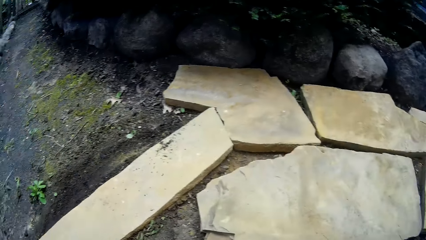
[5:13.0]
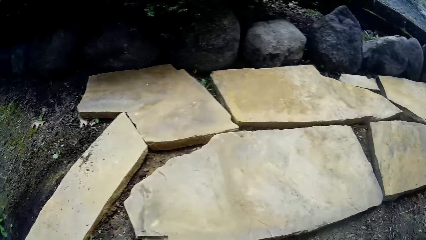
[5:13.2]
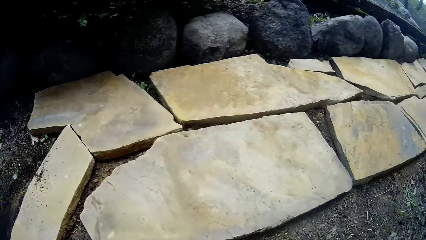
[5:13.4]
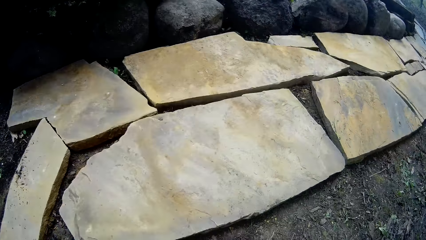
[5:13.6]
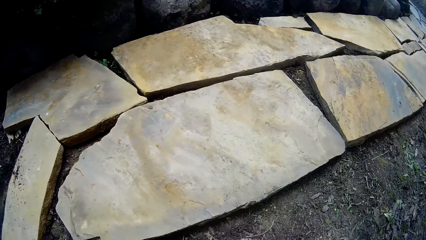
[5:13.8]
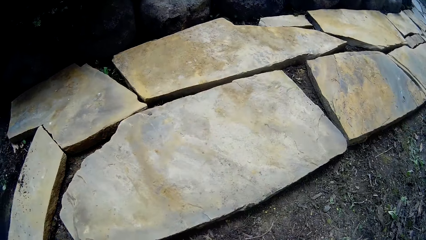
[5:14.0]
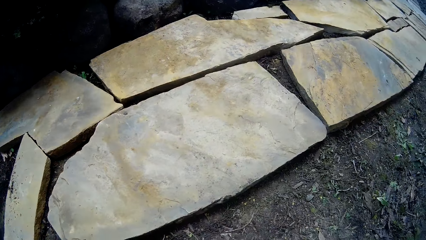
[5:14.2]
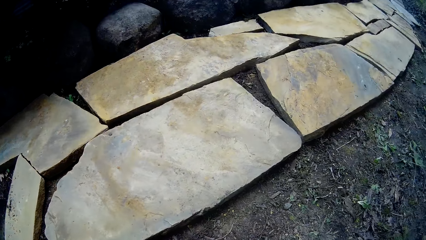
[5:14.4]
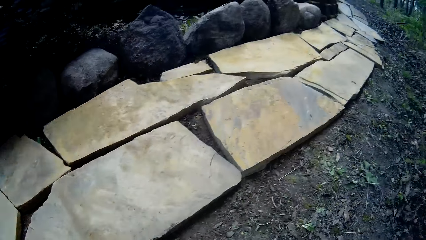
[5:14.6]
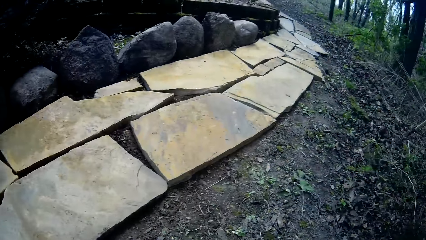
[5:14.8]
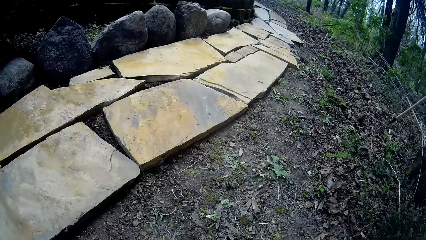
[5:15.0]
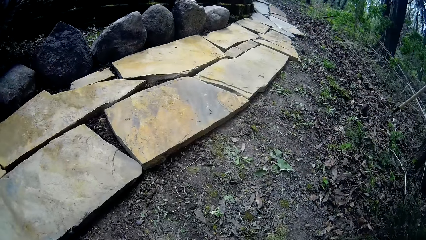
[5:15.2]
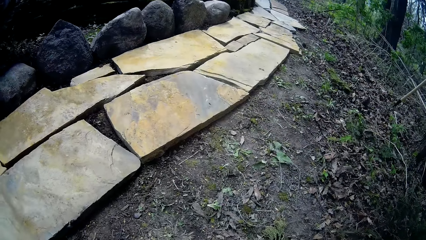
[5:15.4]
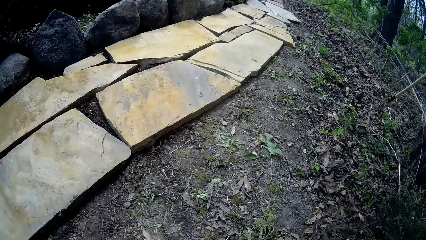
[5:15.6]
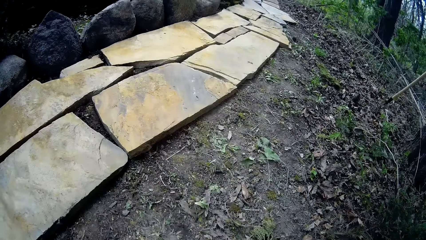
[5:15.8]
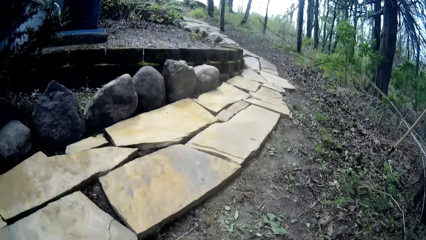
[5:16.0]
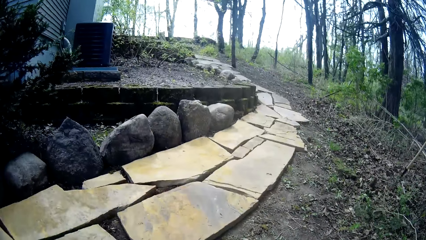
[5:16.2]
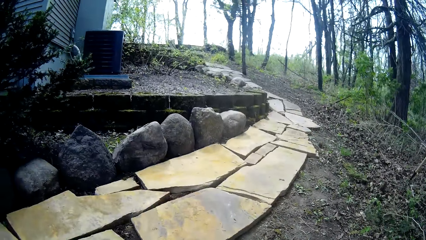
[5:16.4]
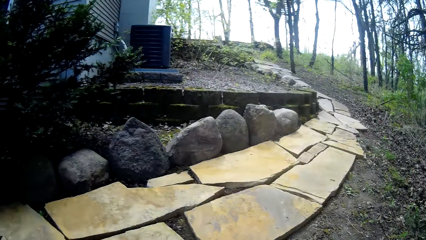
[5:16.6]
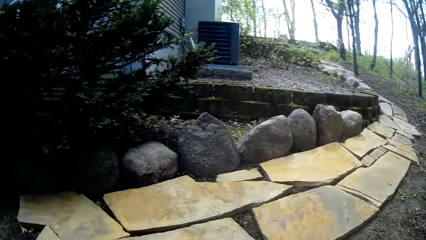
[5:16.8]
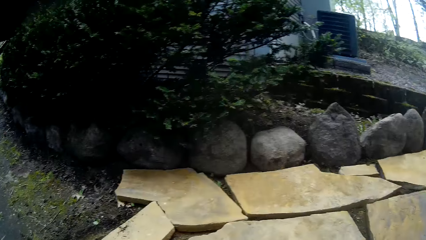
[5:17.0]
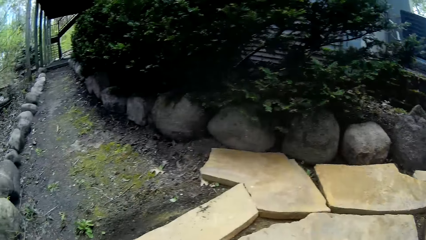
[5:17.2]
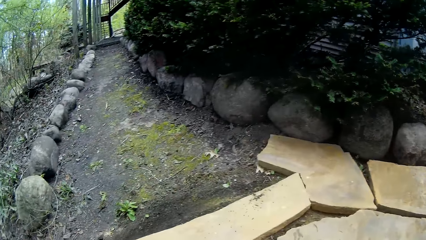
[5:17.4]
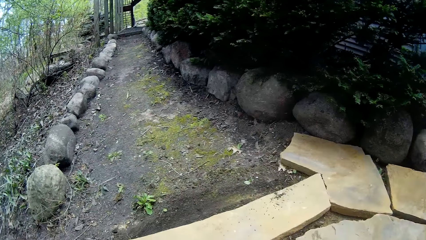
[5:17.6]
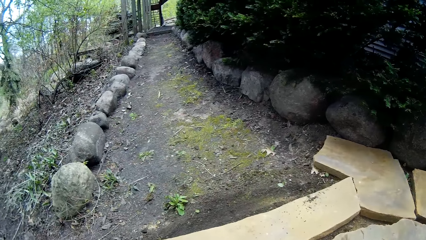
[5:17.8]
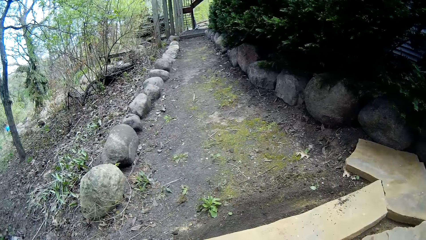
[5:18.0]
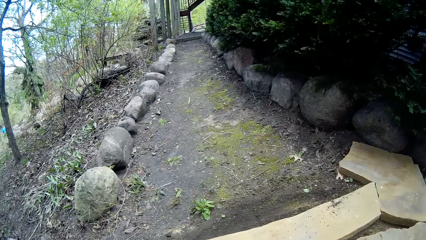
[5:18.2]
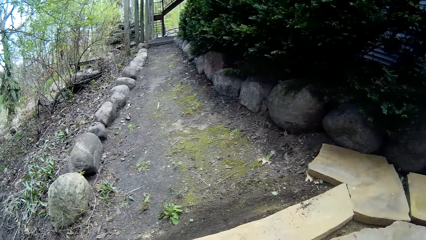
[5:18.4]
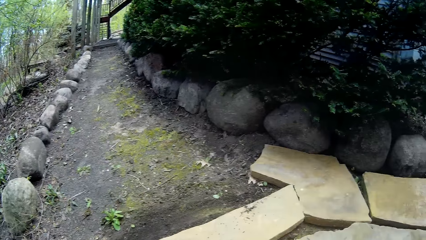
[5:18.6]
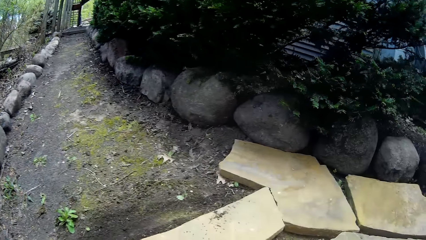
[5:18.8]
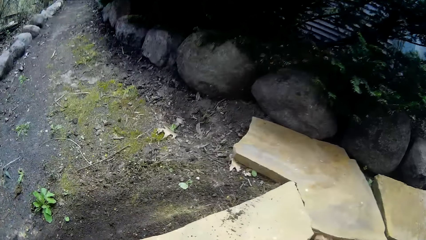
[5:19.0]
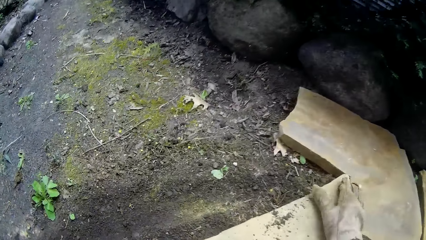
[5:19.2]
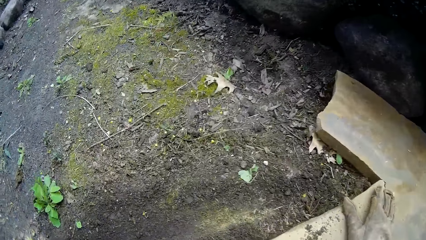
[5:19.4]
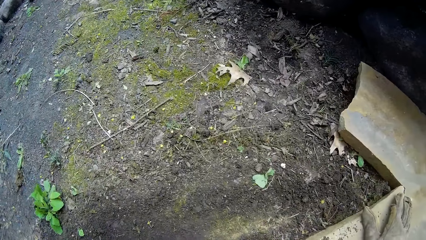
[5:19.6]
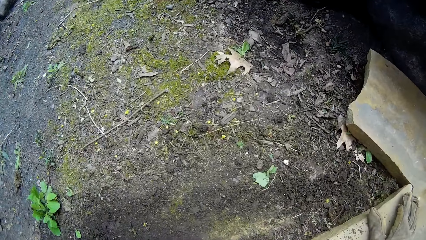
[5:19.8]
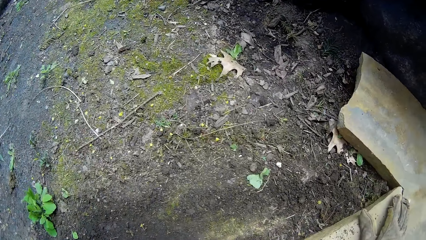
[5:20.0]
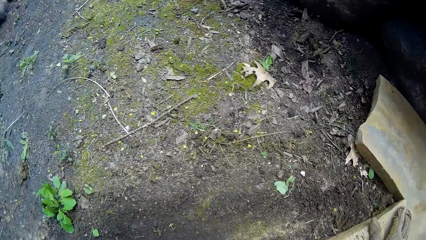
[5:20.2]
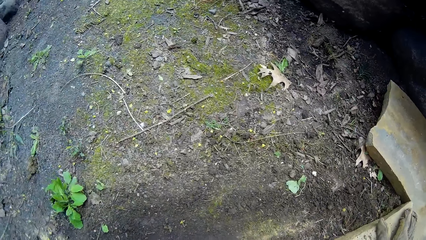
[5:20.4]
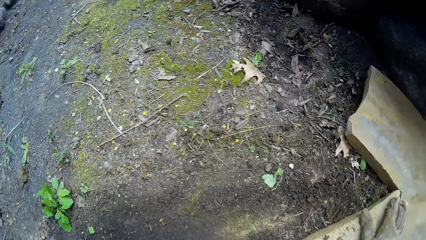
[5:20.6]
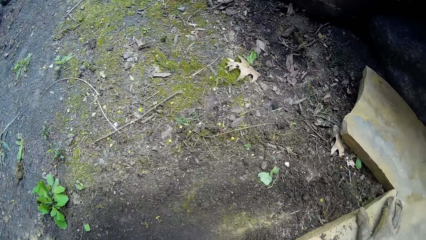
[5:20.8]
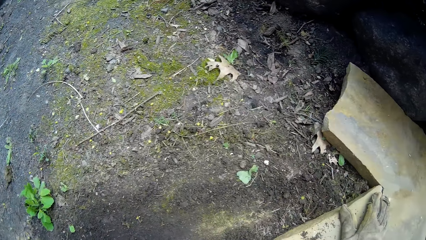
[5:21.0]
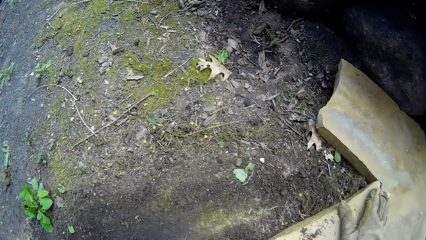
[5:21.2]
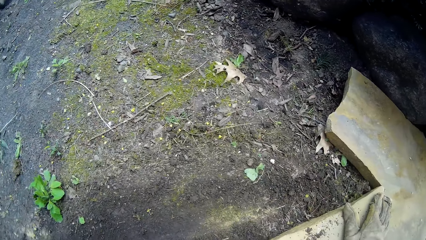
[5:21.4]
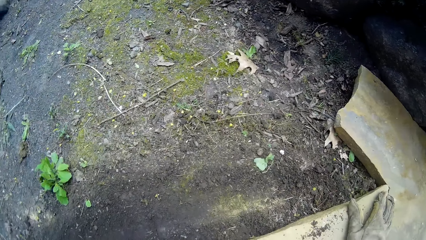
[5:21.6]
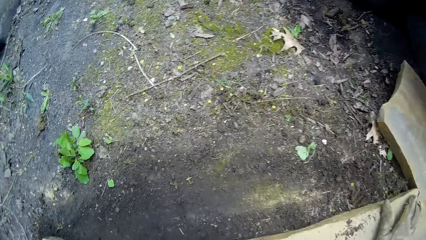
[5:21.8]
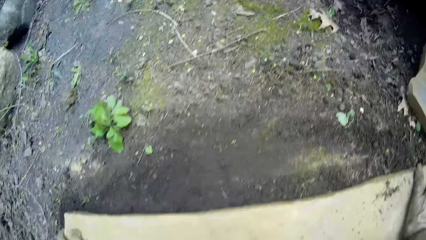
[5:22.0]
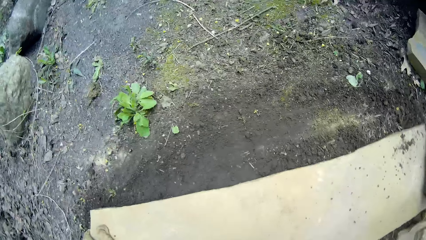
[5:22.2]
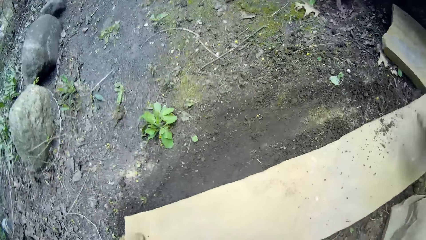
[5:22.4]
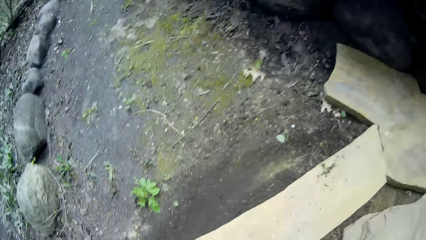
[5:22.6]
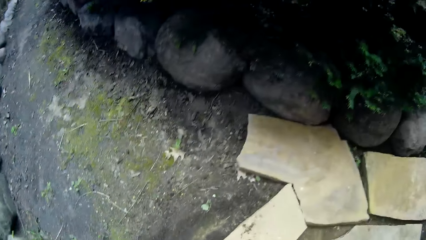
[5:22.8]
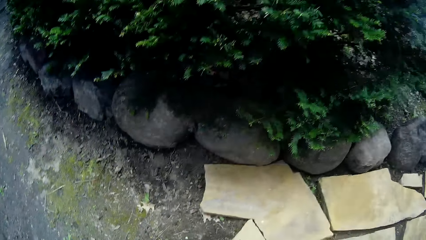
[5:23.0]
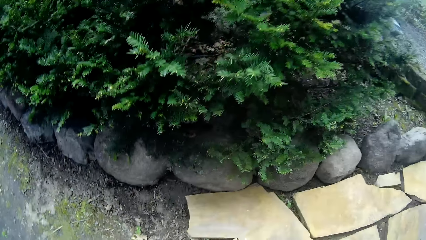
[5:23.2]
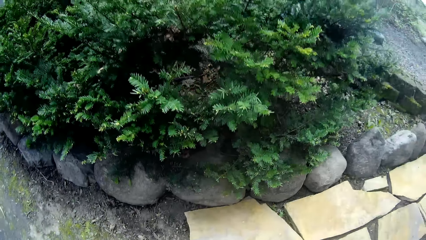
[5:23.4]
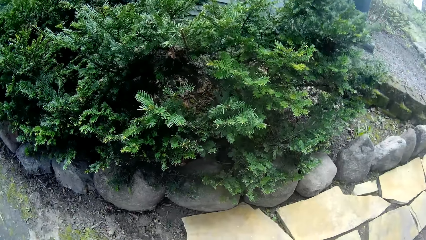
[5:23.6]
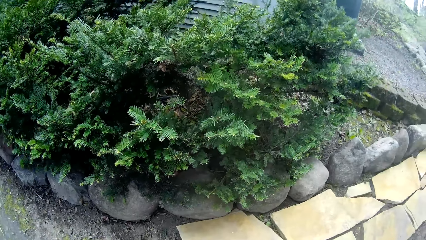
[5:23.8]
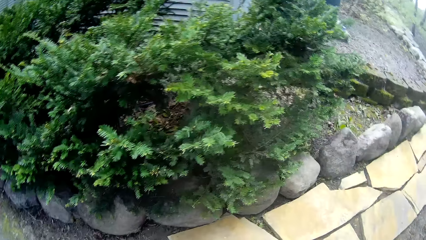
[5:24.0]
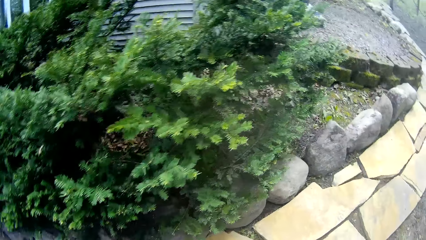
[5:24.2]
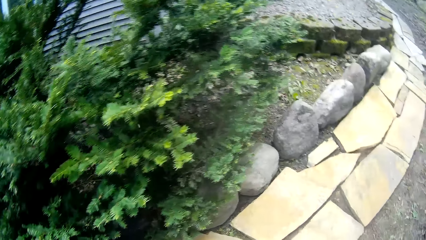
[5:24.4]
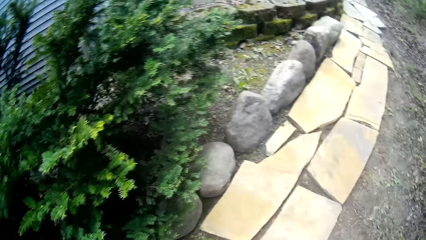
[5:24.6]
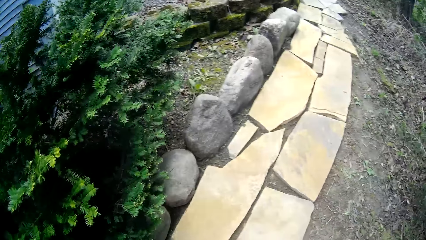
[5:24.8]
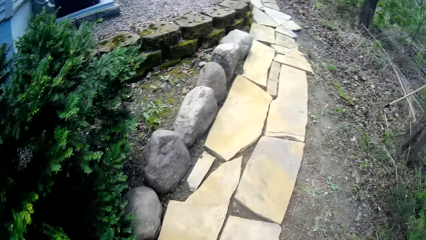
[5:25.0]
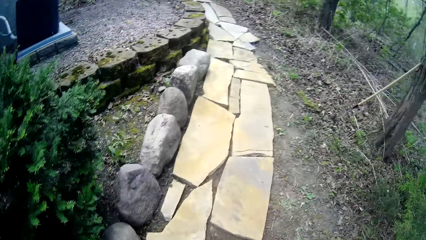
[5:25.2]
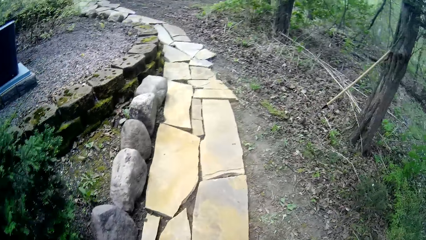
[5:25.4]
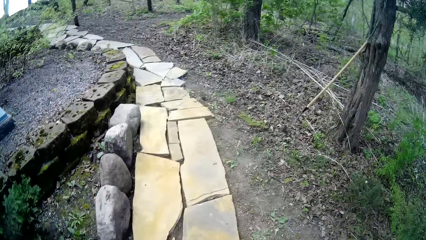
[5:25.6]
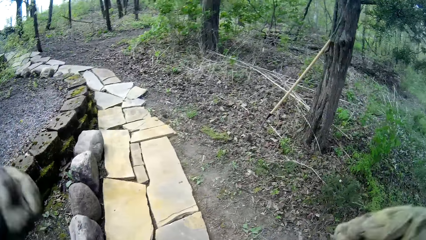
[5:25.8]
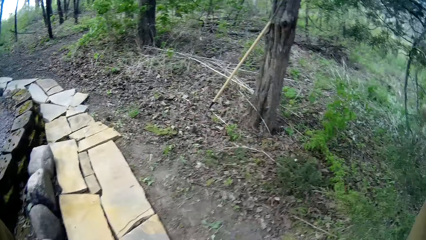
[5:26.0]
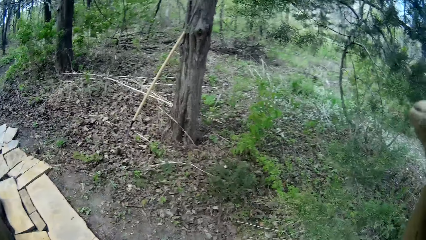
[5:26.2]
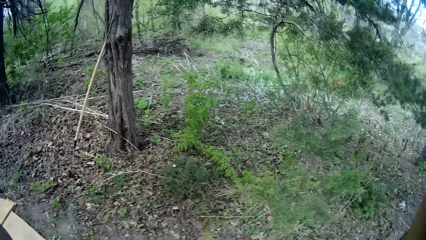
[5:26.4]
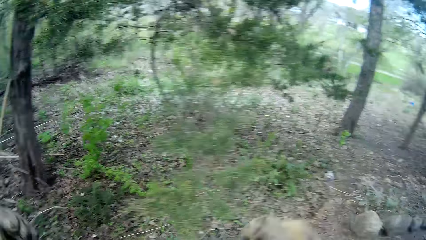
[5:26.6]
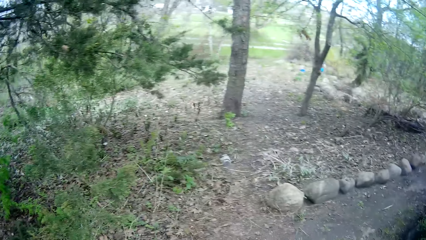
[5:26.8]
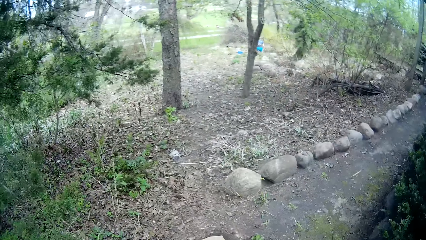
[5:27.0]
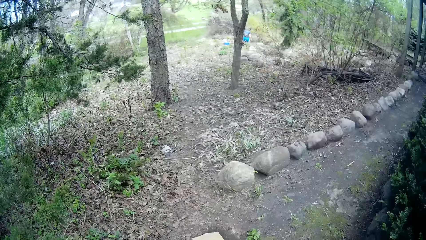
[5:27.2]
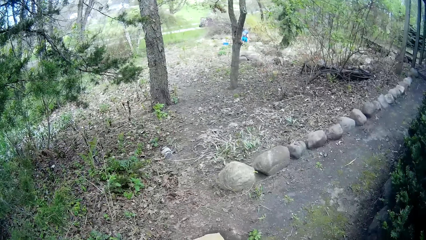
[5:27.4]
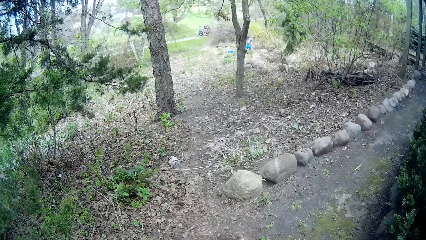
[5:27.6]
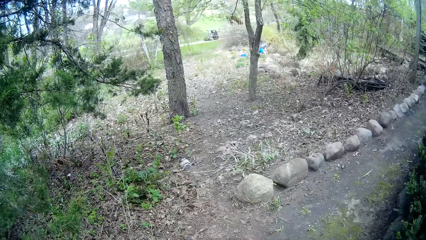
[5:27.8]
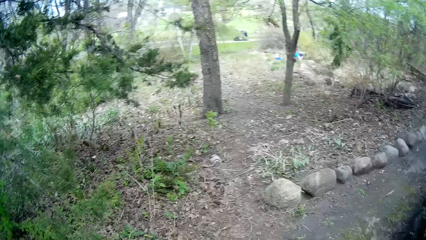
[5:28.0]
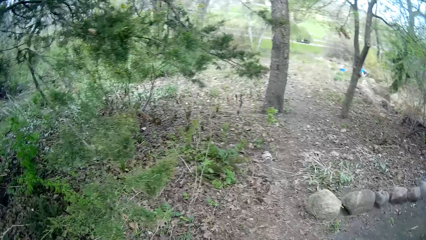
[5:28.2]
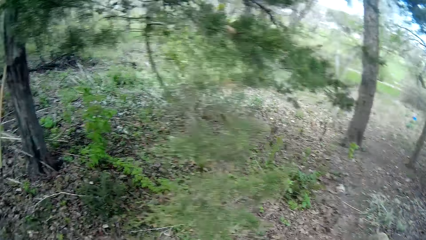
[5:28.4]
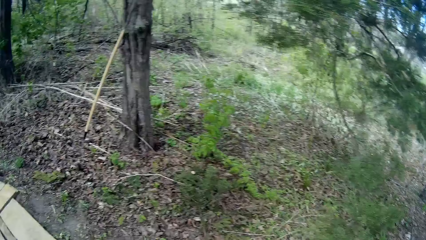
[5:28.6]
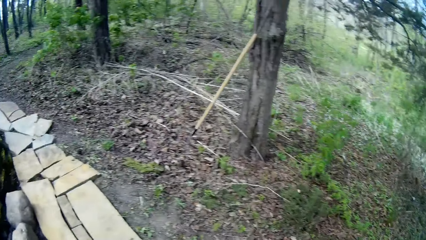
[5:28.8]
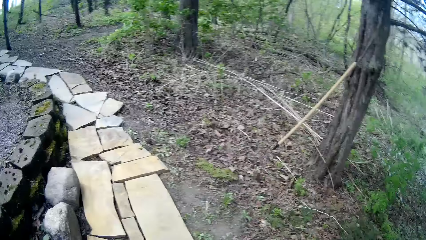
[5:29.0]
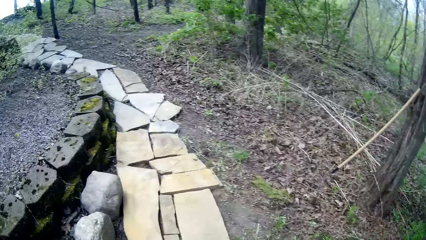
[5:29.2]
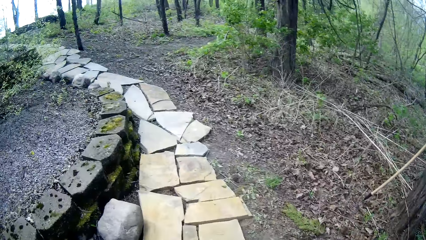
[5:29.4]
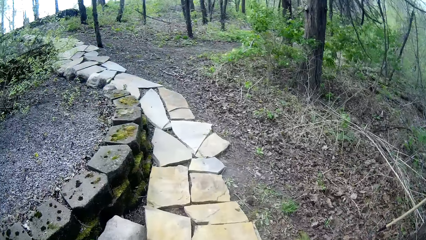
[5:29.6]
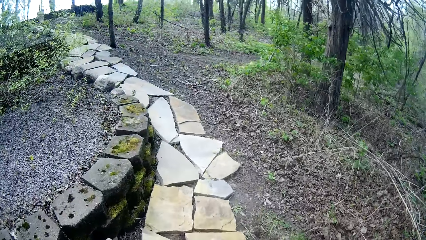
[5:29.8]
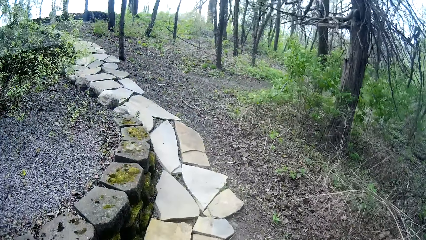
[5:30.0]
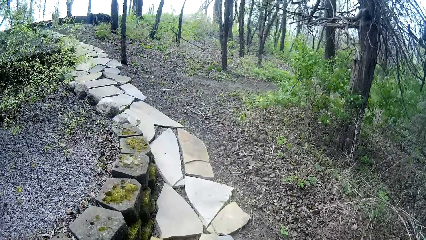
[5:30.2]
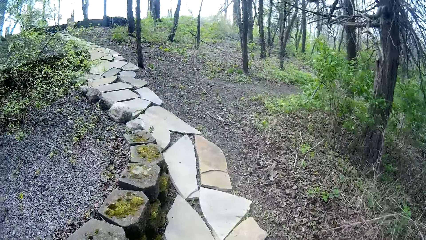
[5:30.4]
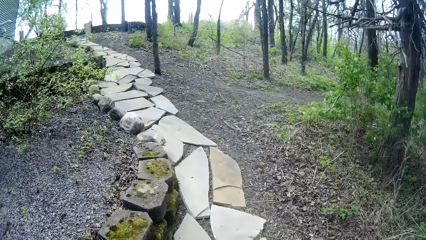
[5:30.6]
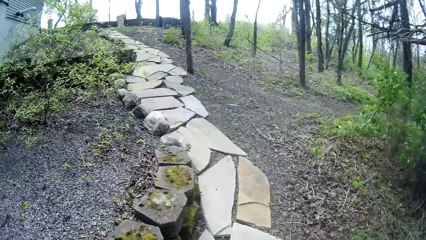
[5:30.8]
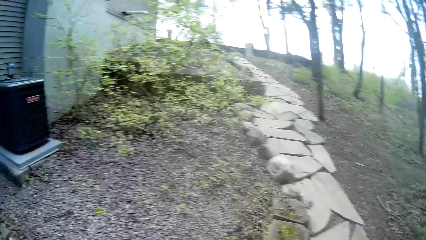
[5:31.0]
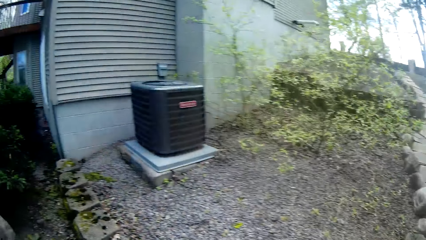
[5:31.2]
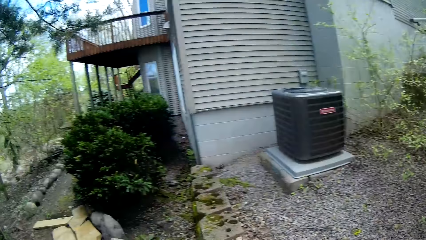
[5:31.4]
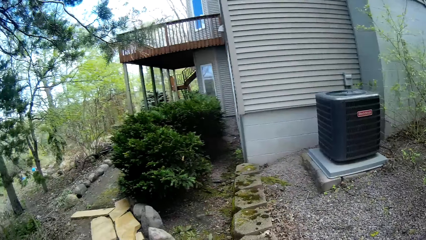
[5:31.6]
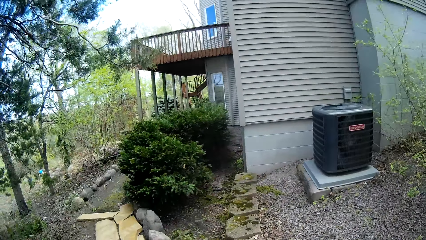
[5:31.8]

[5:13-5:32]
The camera wearer turns around the area. He moves around the area. He looks around the area. He touches the rock on the ground. He removes his right hand from the cobblestone. He turns around the area. He moves around the area. He looks around the area. He walks around the area.
